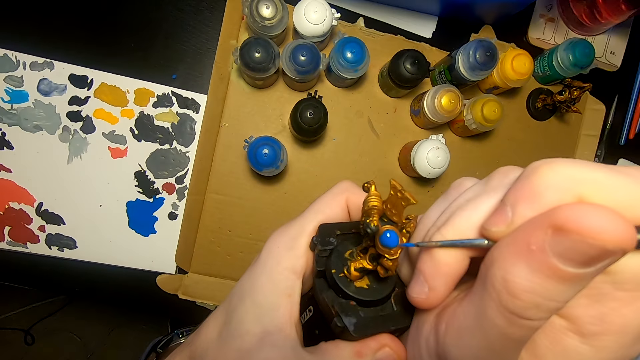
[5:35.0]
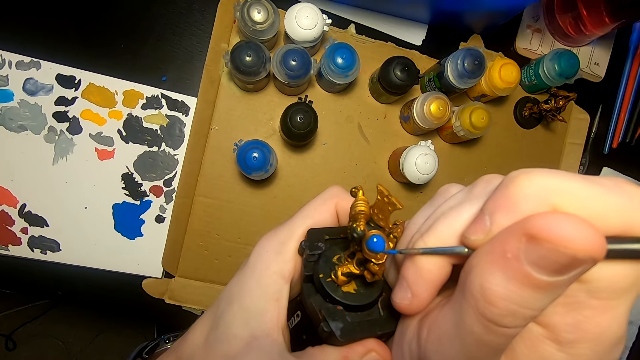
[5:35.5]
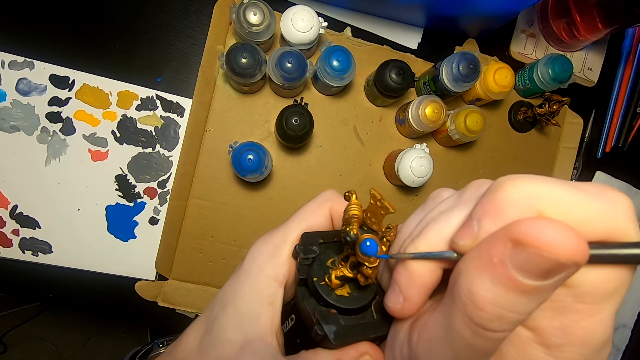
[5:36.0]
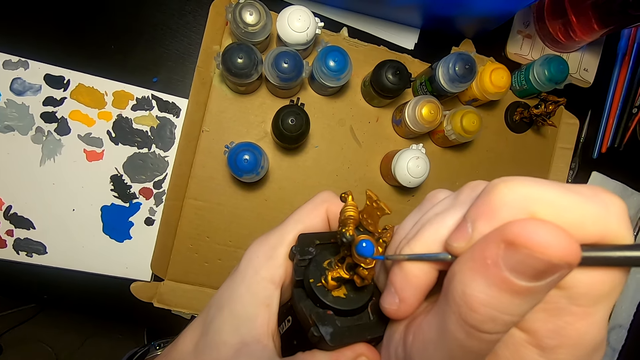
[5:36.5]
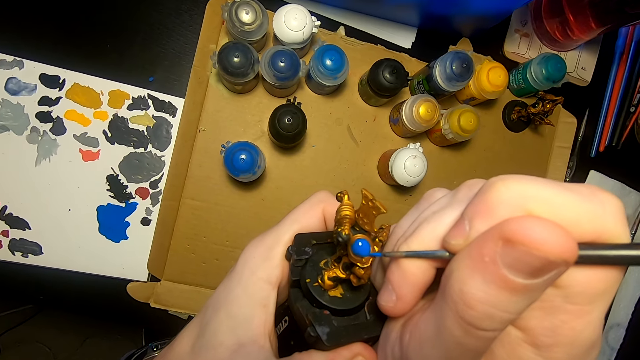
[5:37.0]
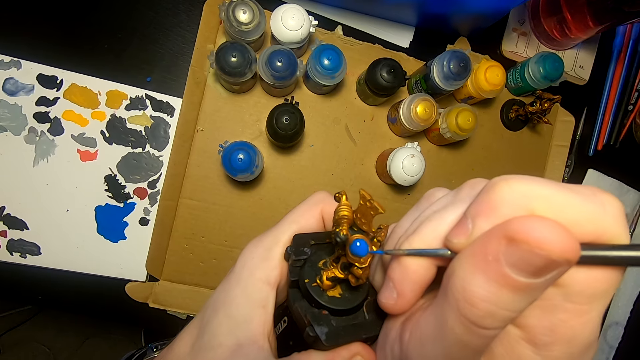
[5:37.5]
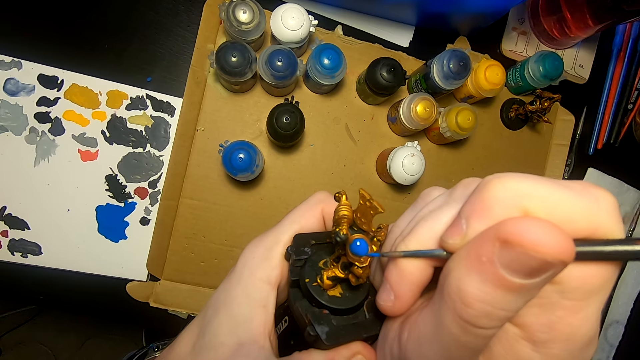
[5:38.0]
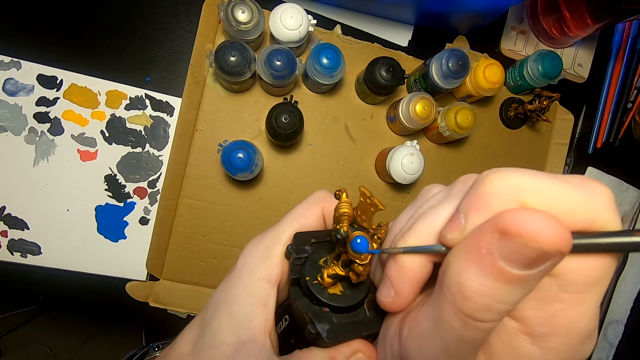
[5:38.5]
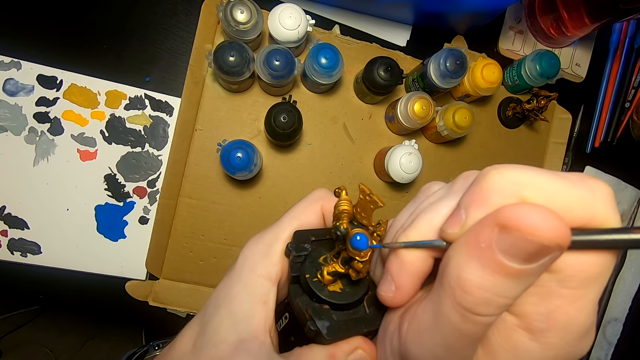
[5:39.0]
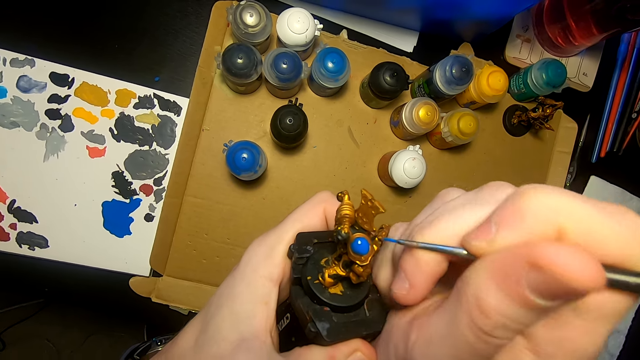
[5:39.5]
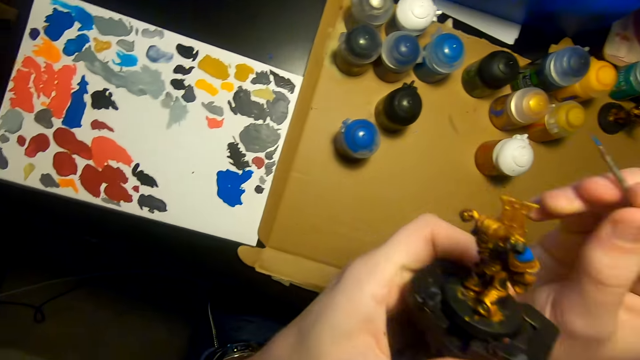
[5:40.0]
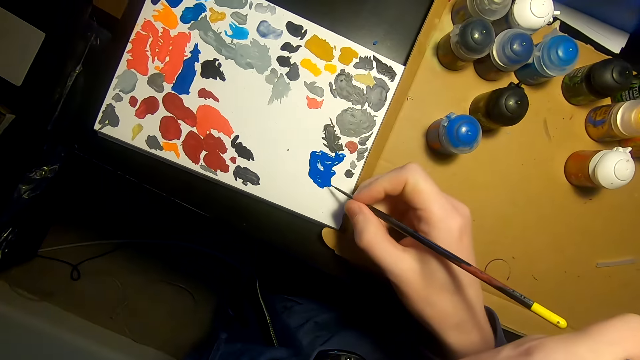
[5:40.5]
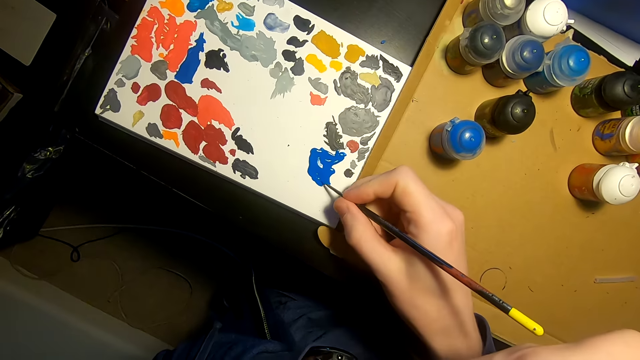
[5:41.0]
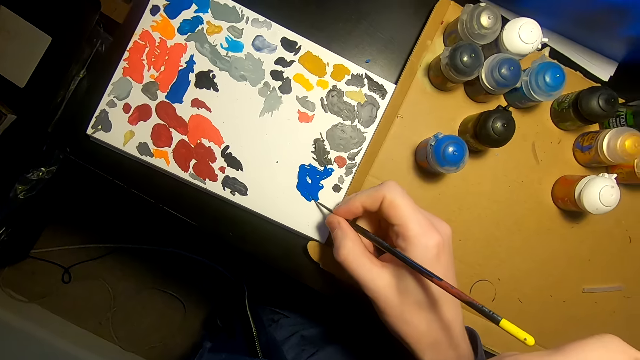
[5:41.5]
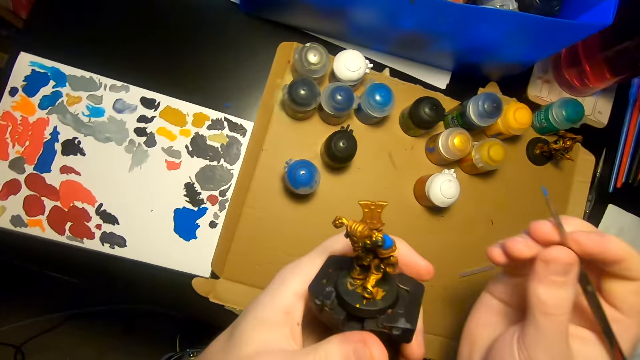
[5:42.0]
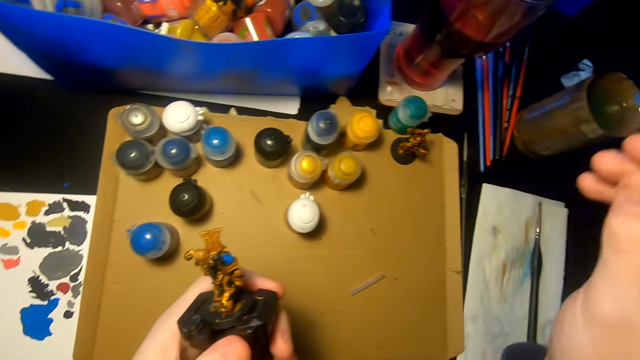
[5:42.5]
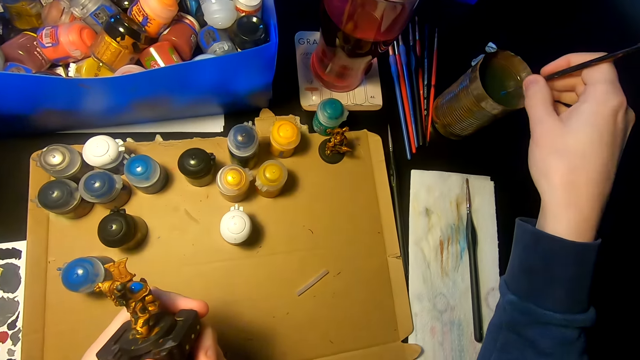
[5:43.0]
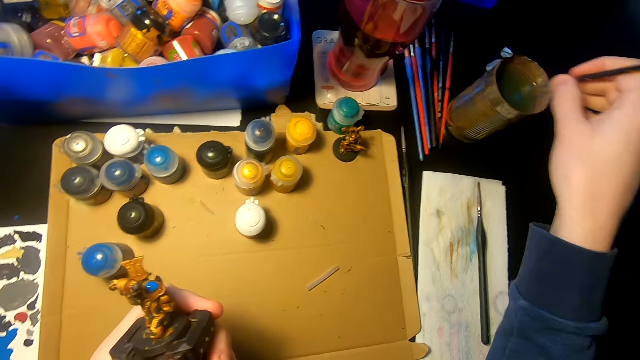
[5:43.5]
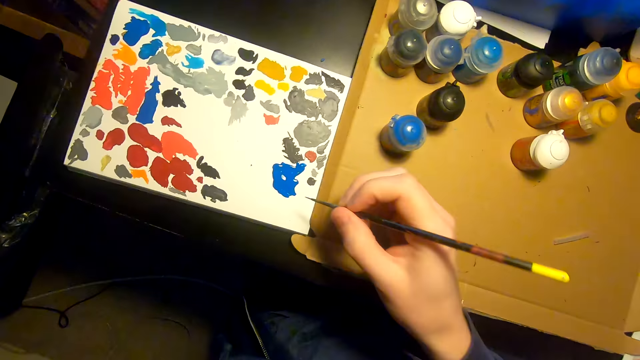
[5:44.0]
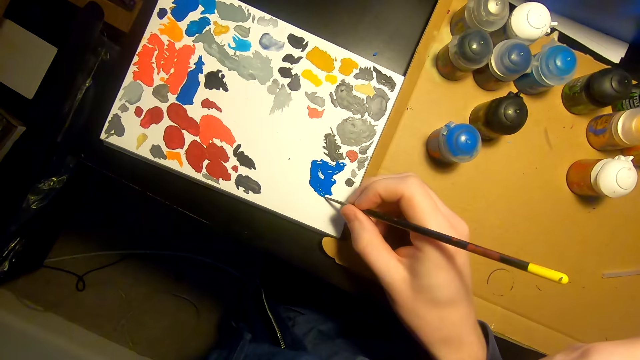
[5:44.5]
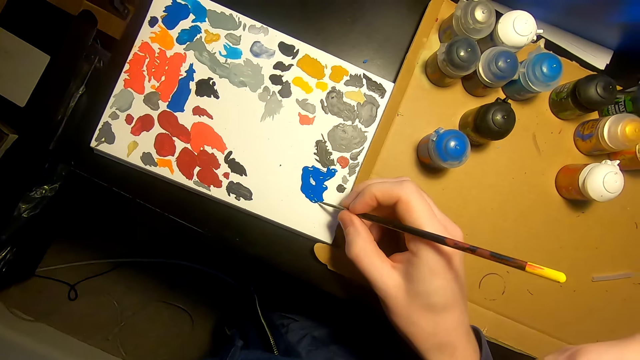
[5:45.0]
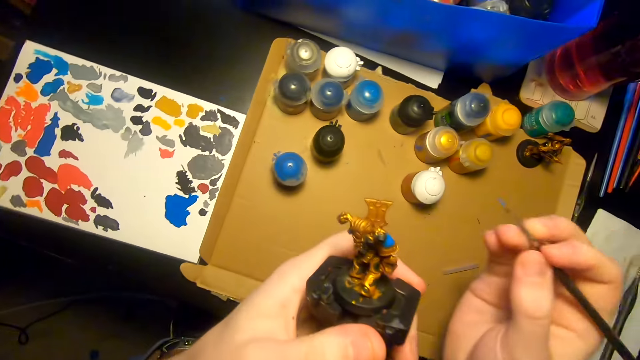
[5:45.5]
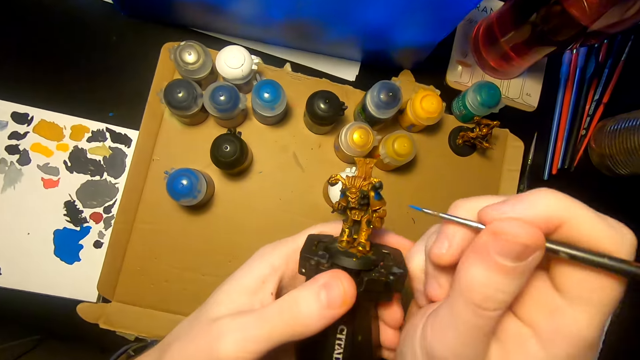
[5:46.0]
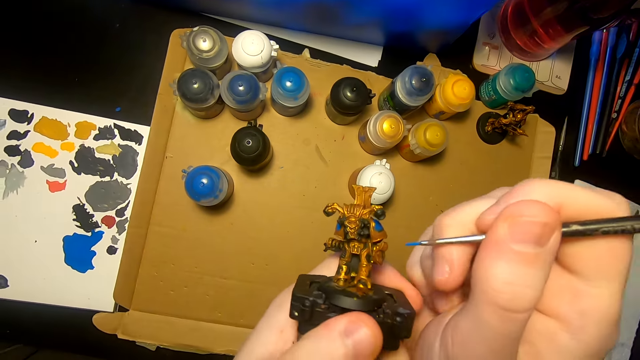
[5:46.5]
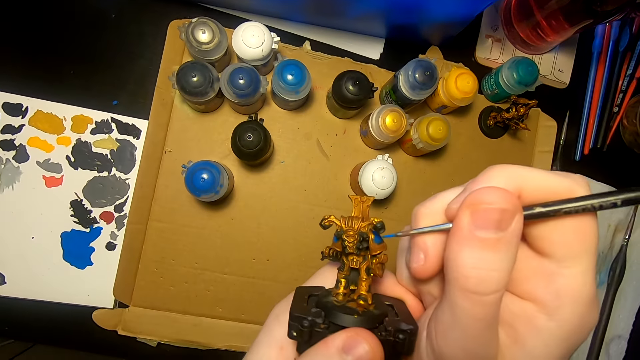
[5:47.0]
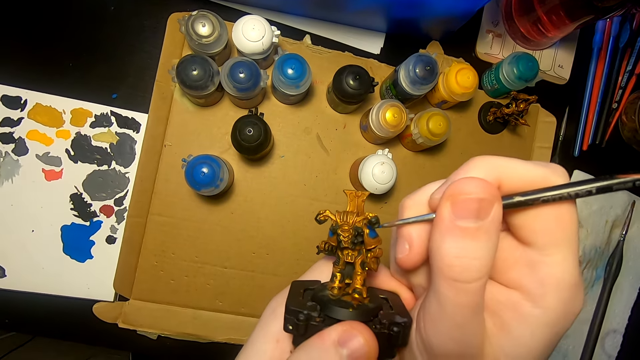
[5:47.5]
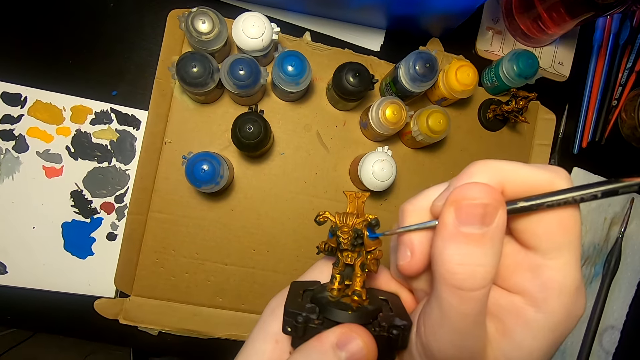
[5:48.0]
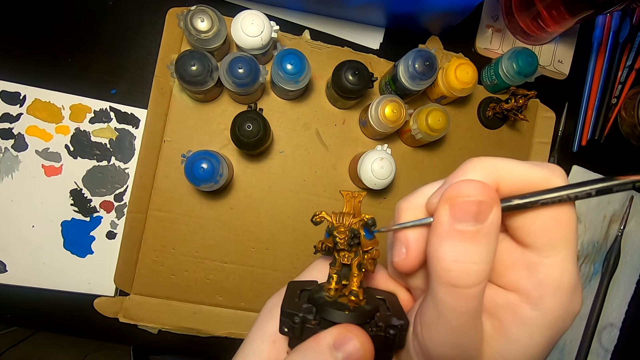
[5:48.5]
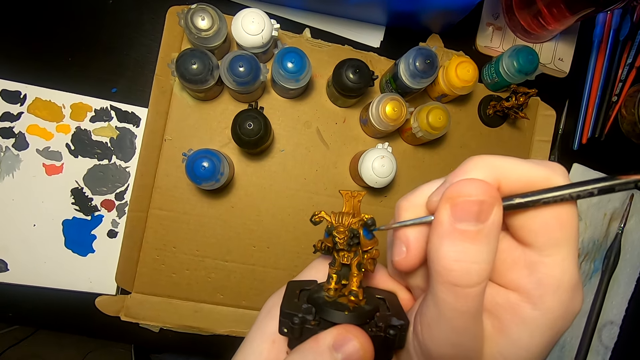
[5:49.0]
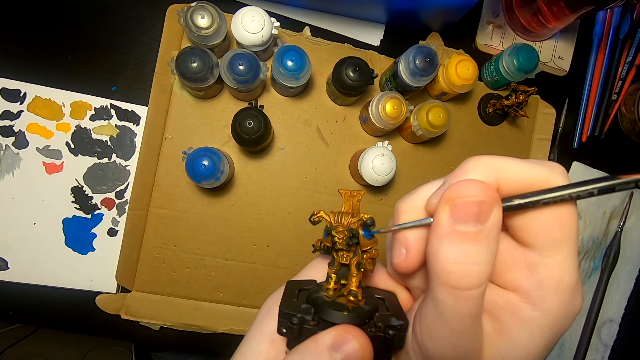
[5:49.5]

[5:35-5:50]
The camera wearer paints the model sculpture with a painting brush. They dip the paint brush in the paint, dip the paint brush in a tin of water, and dip the paint brush in the paint. They paint the model sculpture with the painting brush.

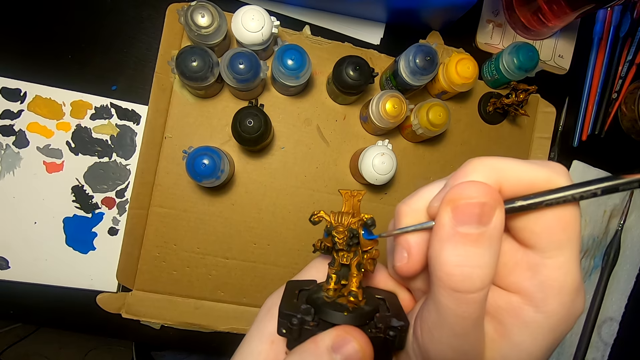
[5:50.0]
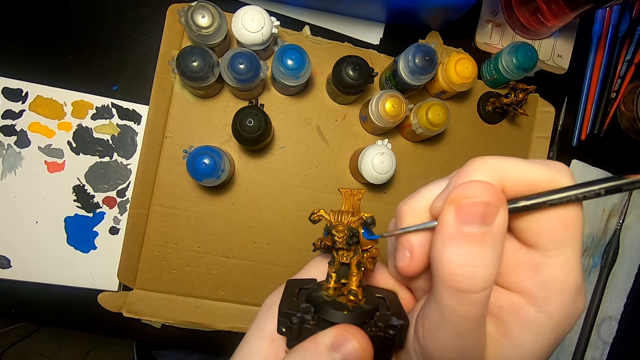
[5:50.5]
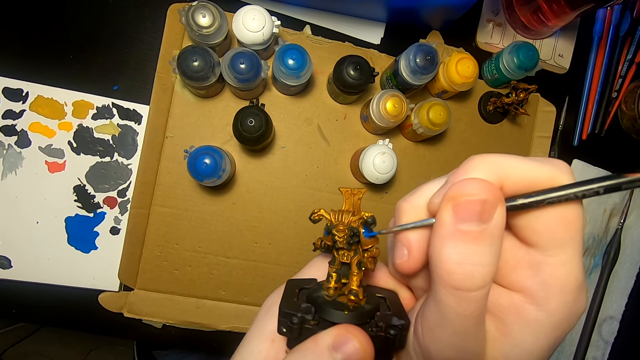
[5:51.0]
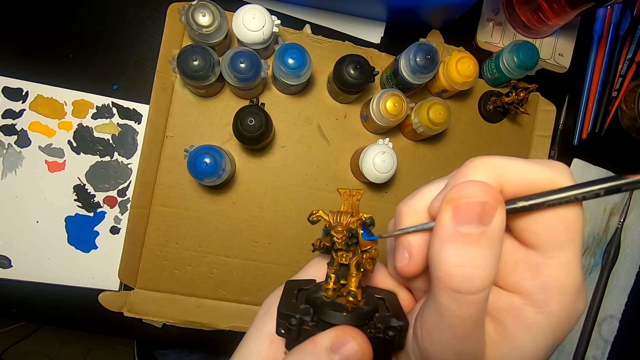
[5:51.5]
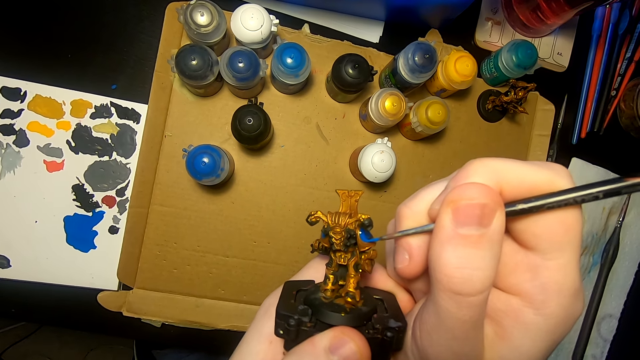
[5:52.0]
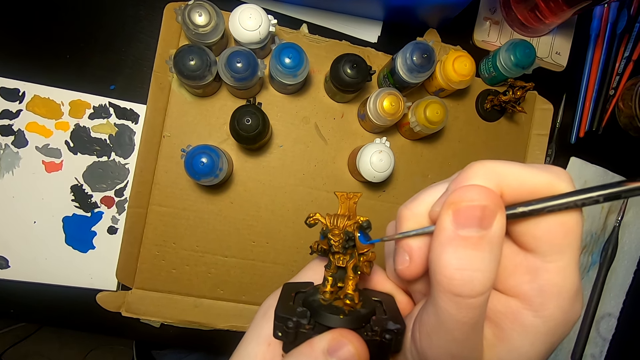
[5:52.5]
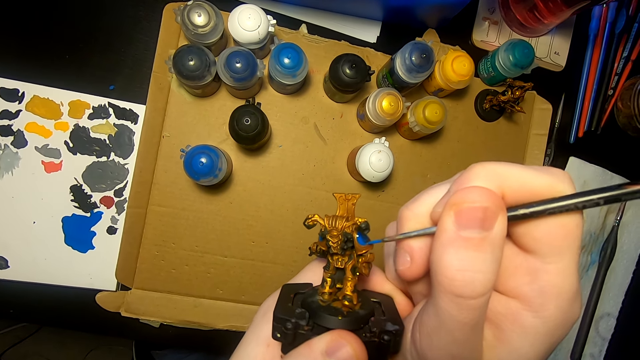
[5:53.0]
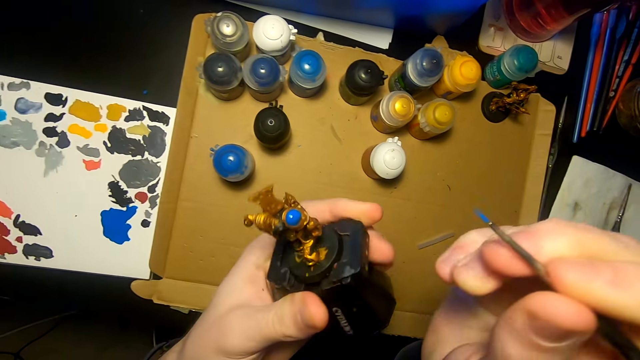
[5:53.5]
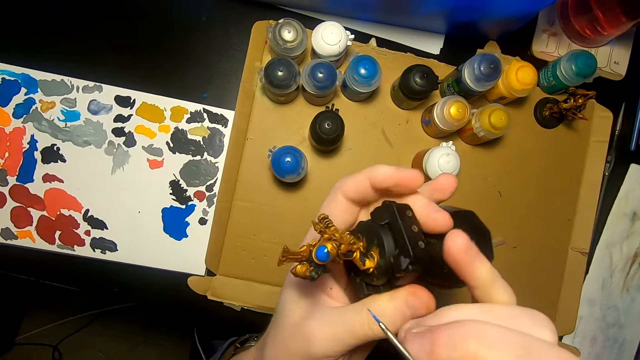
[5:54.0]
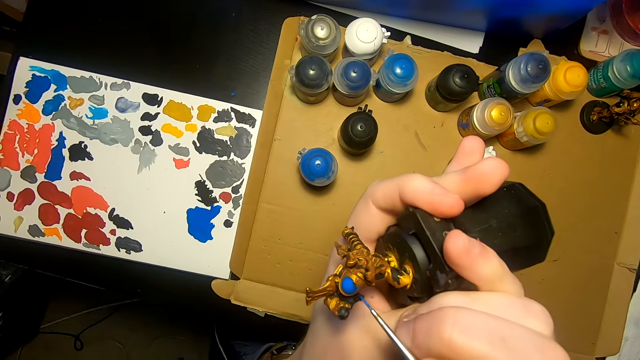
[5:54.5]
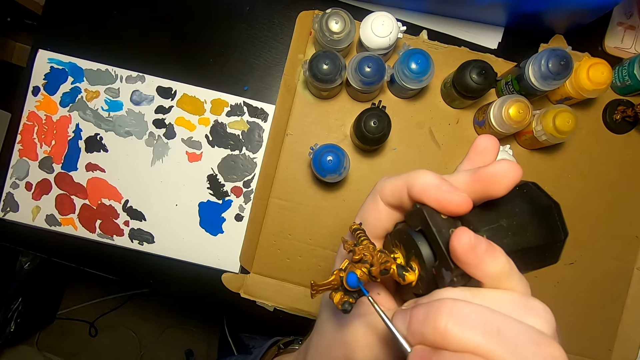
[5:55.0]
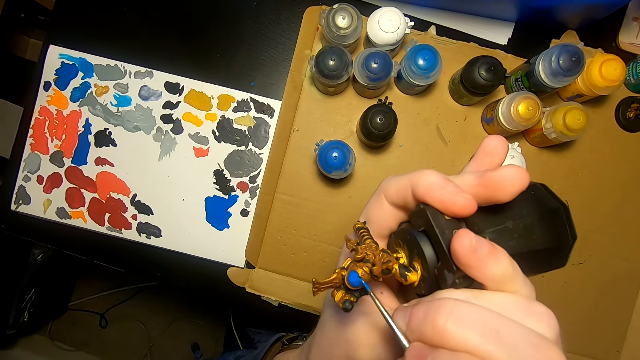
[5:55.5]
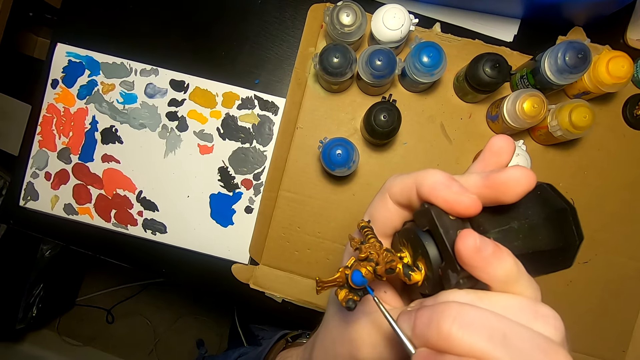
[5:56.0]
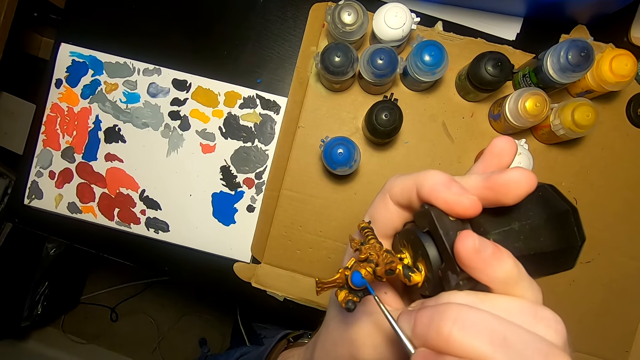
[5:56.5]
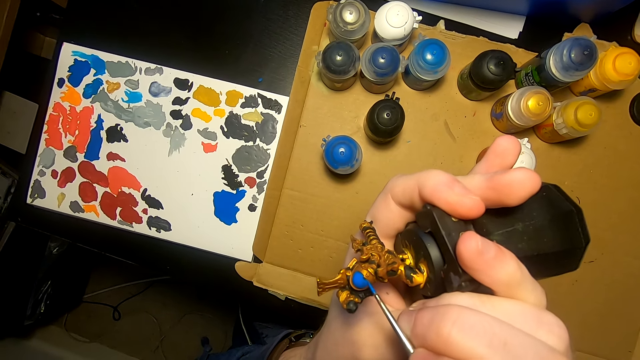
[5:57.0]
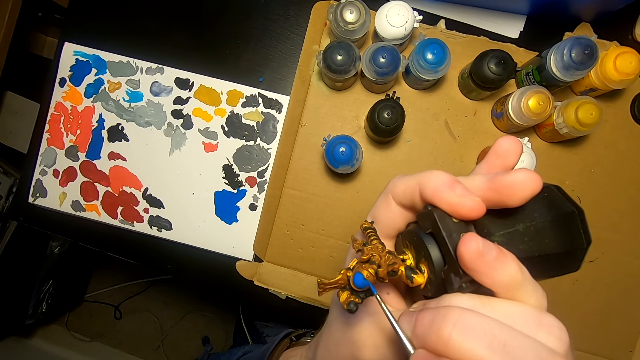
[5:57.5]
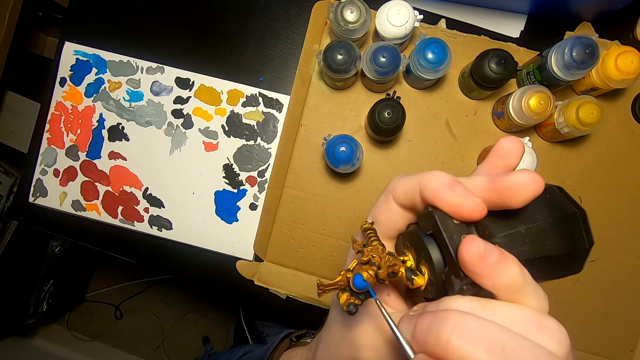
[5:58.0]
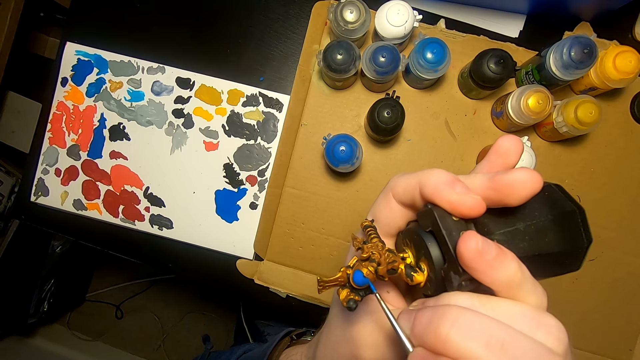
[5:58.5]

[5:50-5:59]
The camera wearer turns the model sculpture. They paint the model sculpture with a painting brush.
